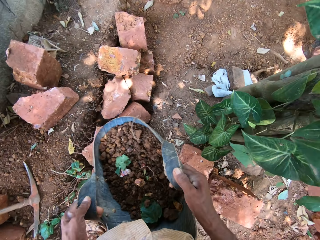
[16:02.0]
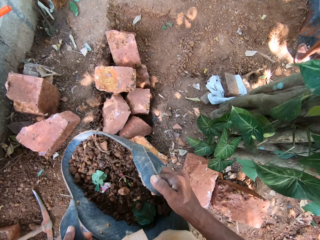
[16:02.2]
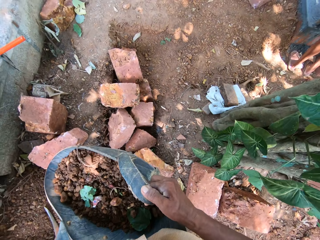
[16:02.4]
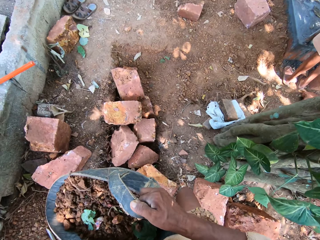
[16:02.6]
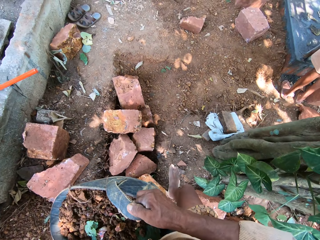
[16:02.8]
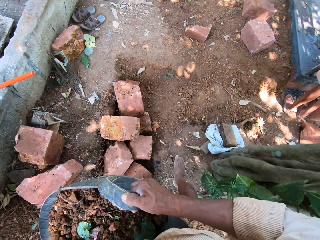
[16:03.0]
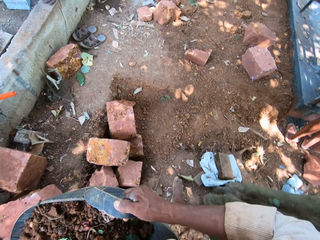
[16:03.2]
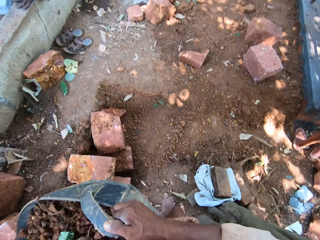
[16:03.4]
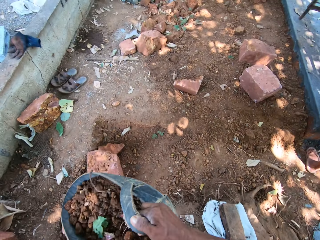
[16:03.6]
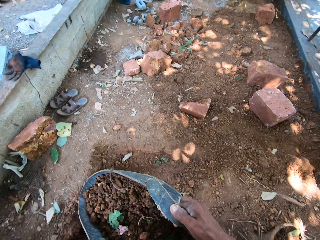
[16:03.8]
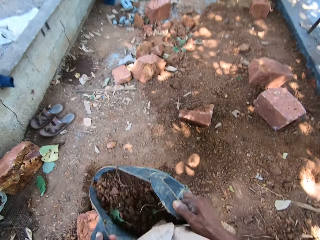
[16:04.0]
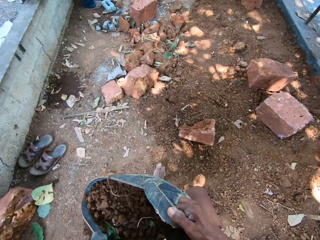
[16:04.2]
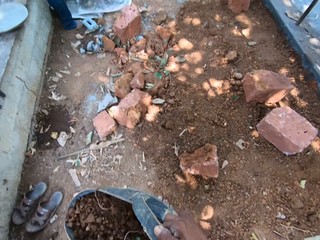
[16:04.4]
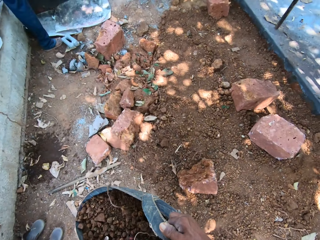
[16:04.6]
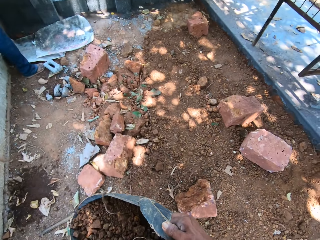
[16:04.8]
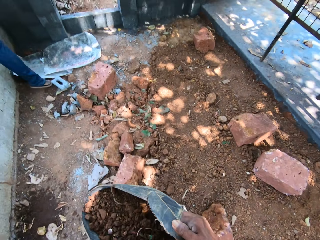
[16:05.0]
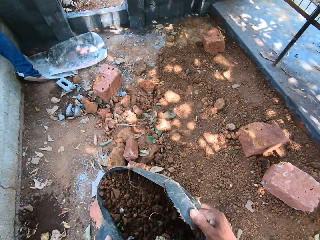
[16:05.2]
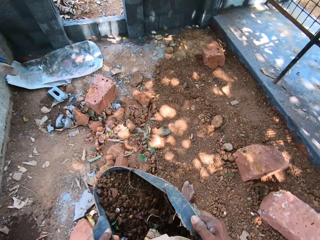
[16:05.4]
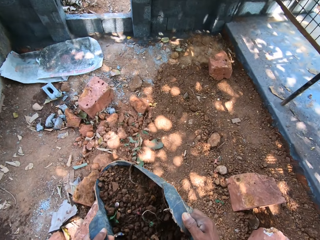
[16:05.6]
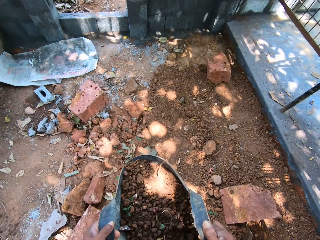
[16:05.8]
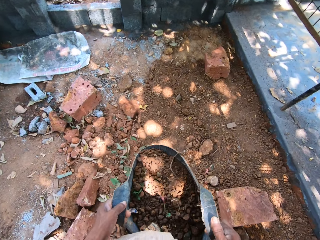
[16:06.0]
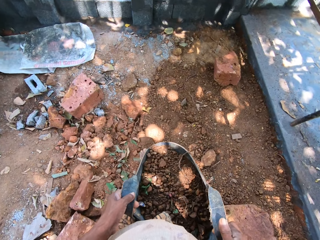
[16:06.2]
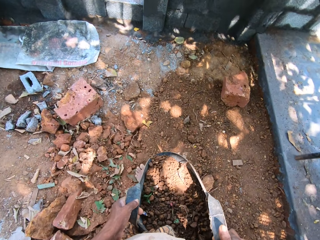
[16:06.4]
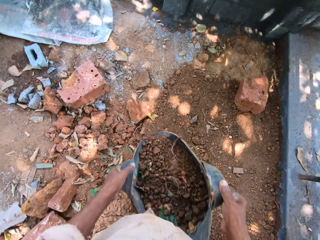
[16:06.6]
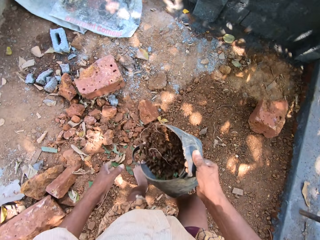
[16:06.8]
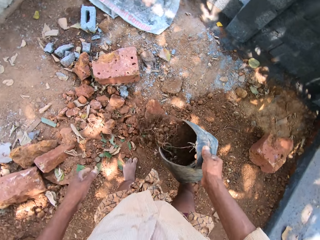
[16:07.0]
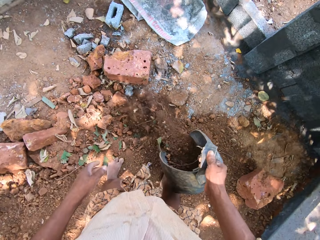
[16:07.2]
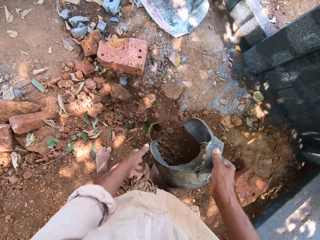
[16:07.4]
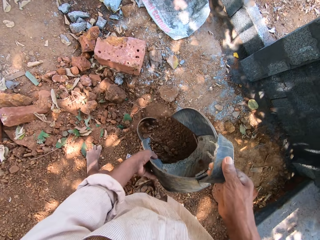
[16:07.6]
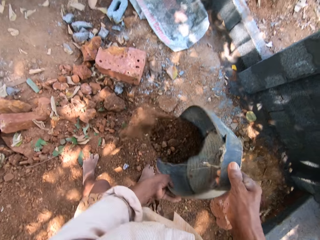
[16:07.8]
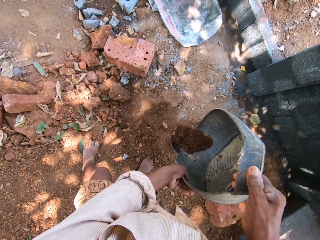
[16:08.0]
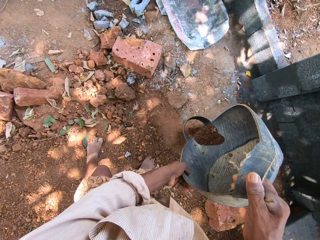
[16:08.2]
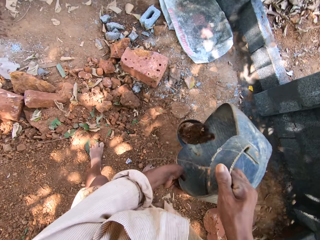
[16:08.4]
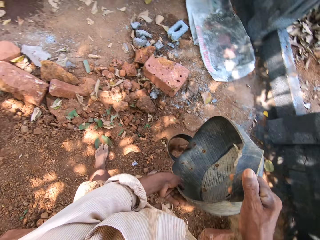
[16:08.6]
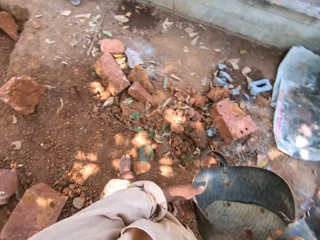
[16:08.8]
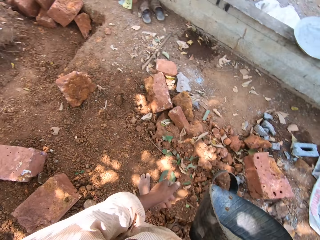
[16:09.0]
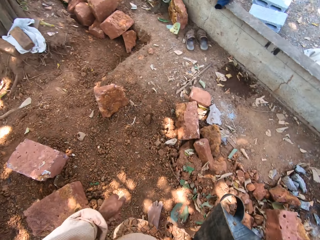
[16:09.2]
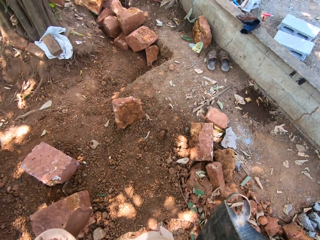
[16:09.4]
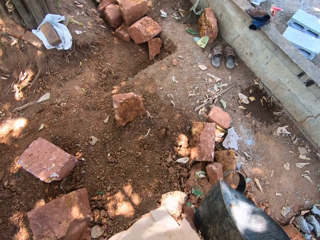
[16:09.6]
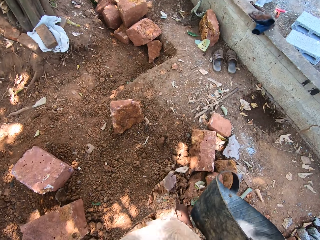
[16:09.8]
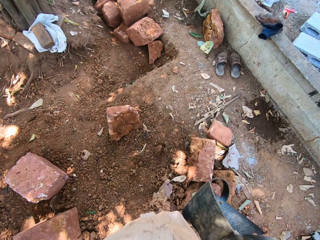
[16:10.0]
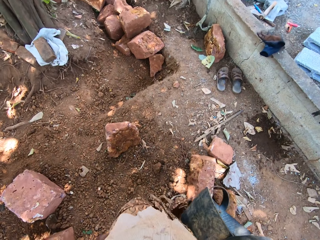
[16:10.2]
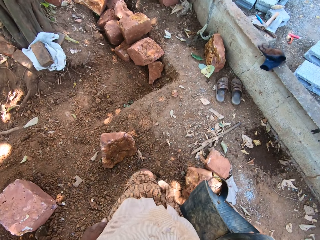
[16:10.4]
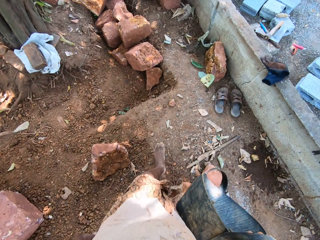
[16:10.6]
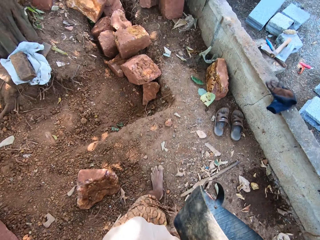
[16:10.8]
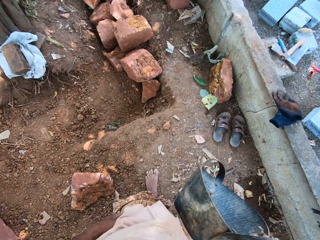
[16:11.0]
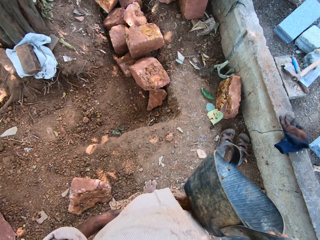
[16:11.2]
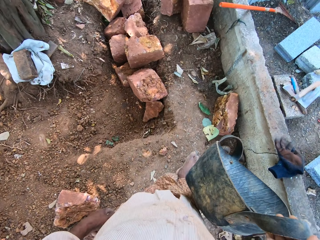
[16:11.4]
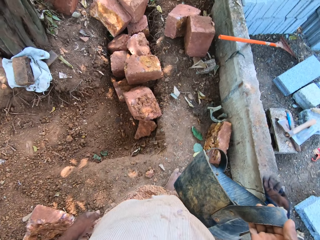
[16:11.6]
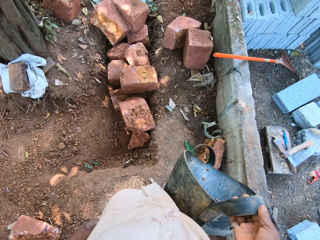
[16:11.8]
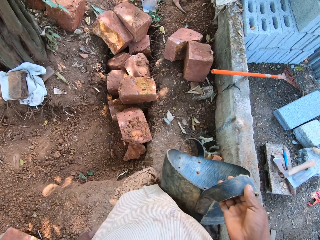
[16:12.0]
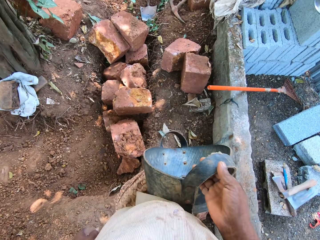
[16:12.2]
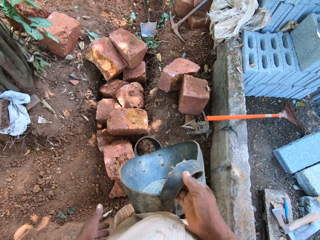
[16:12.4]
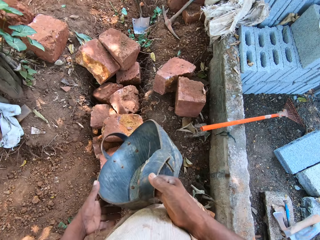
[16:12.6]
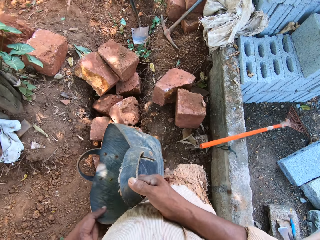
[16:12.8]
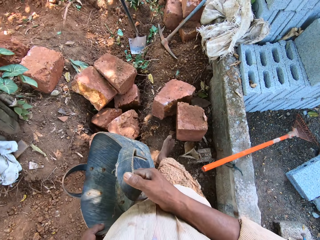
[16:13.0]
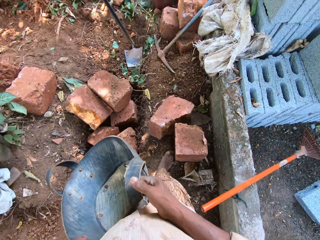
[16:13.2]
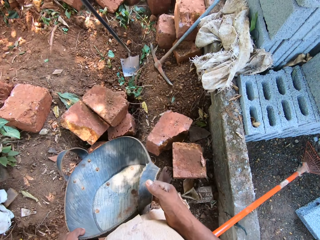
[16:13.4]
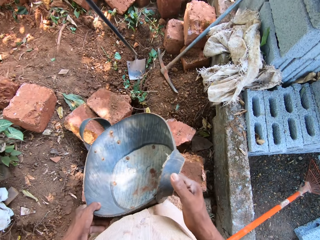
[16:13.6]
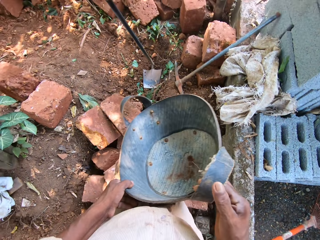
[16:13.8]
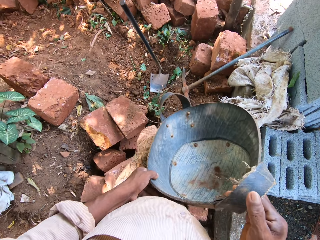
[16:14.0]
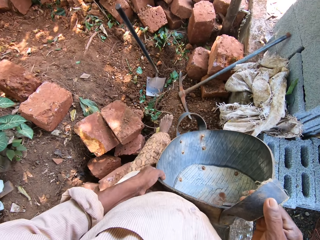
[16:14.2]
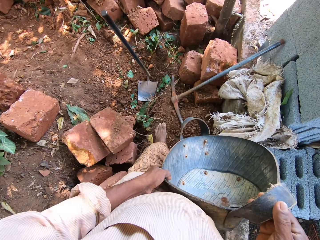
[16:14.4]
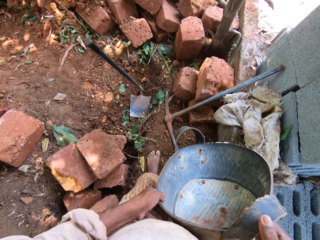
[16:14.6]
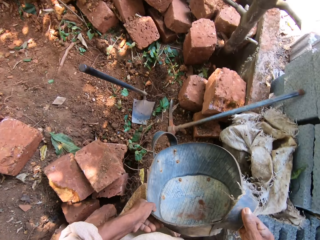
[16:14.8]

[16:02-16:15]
The camera wearer walks away from the hoe on the construction ground. He pours the sand in the container on the ground with his right hand. He pours the sand in the container on the ground with both hands. He walks towards the hoe on the construction ground. He holds the container with both hands.

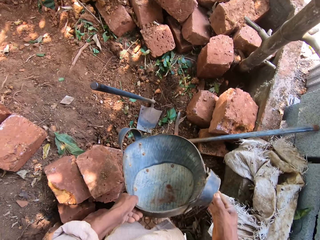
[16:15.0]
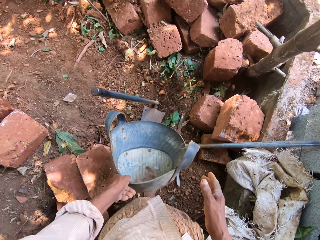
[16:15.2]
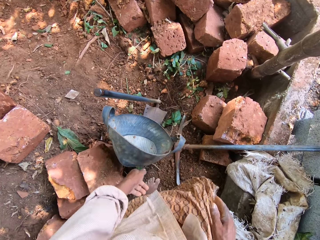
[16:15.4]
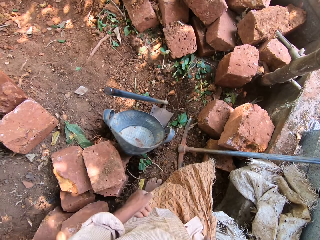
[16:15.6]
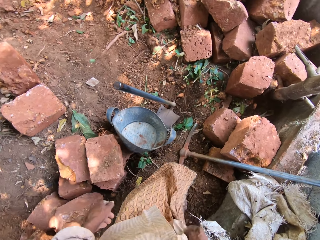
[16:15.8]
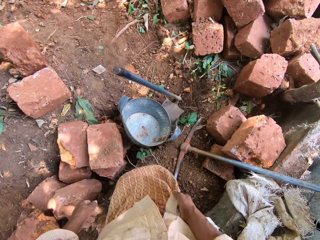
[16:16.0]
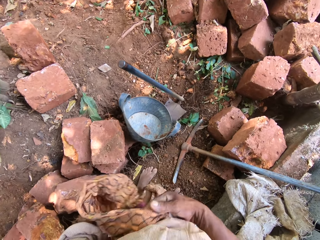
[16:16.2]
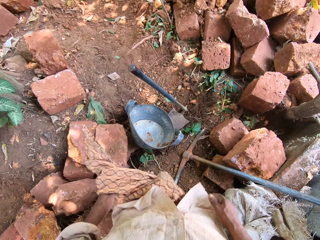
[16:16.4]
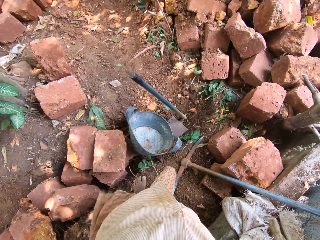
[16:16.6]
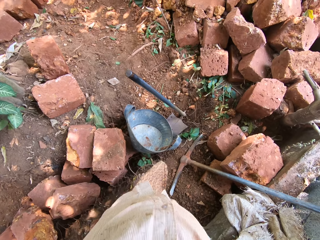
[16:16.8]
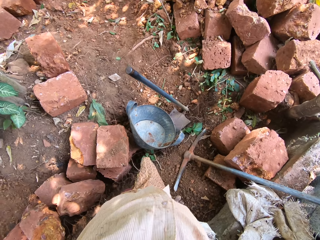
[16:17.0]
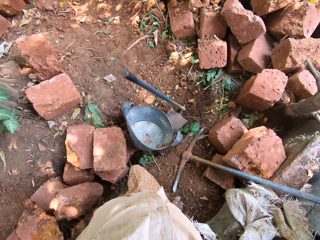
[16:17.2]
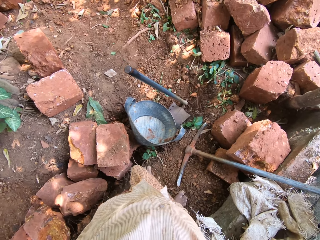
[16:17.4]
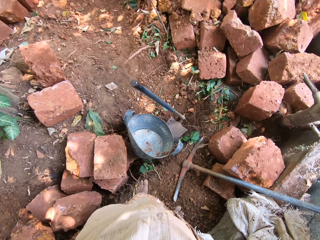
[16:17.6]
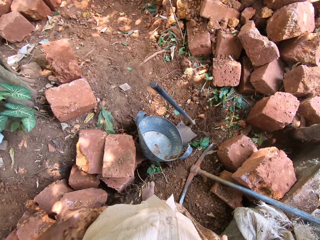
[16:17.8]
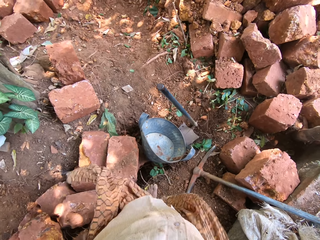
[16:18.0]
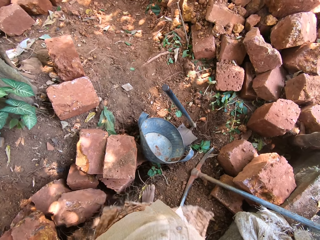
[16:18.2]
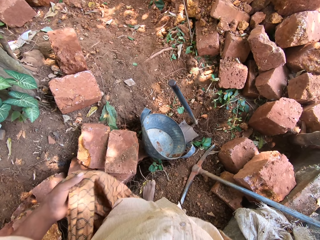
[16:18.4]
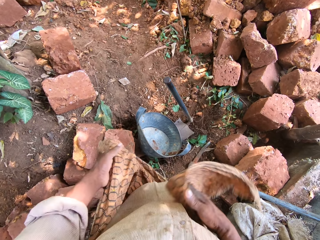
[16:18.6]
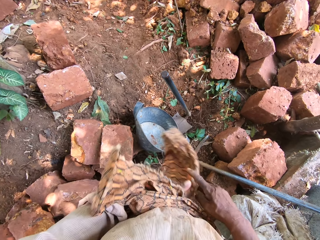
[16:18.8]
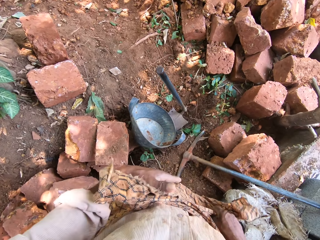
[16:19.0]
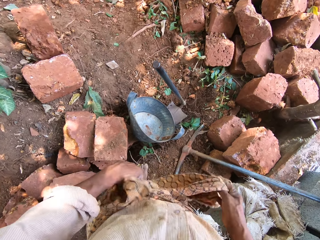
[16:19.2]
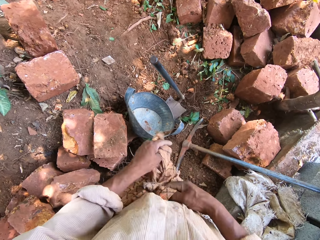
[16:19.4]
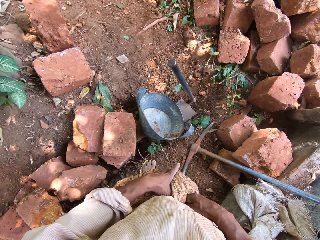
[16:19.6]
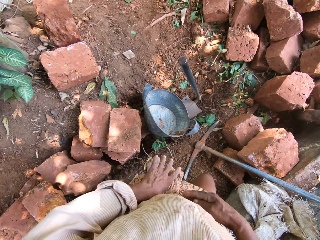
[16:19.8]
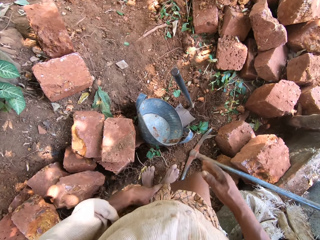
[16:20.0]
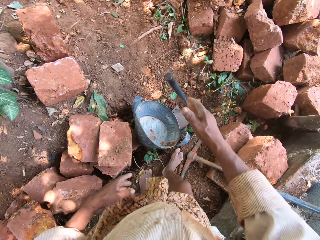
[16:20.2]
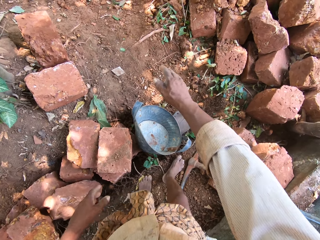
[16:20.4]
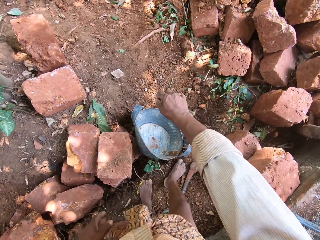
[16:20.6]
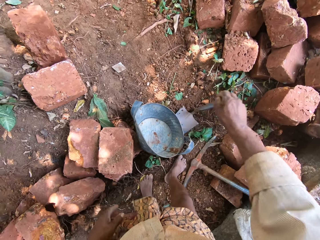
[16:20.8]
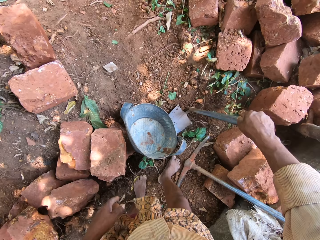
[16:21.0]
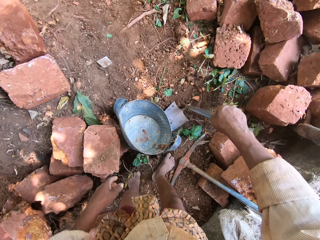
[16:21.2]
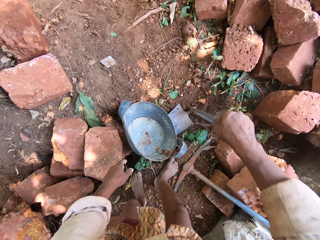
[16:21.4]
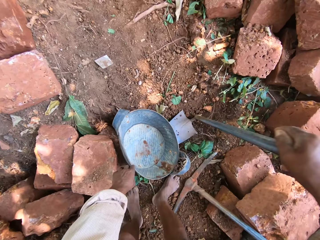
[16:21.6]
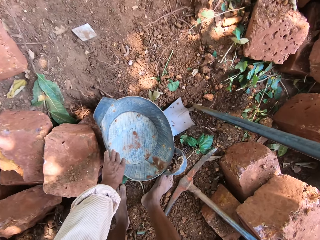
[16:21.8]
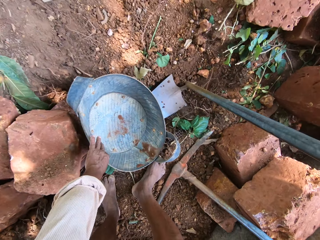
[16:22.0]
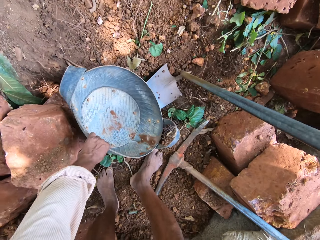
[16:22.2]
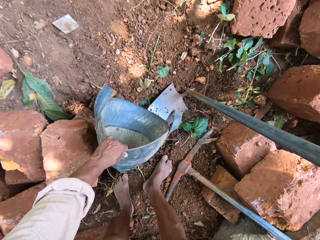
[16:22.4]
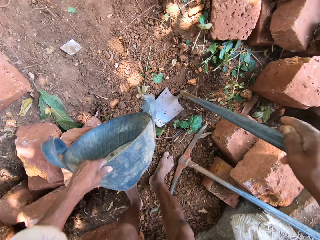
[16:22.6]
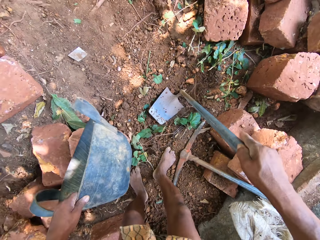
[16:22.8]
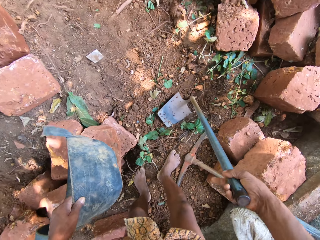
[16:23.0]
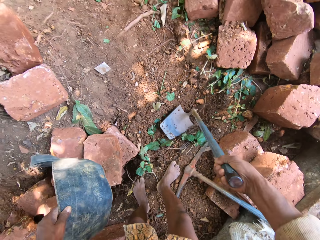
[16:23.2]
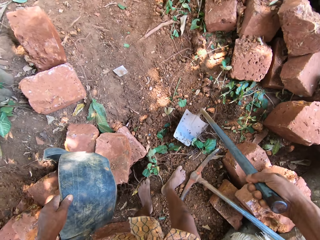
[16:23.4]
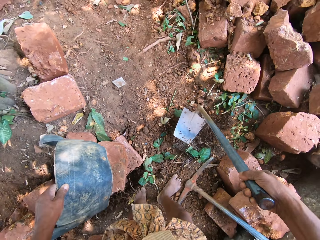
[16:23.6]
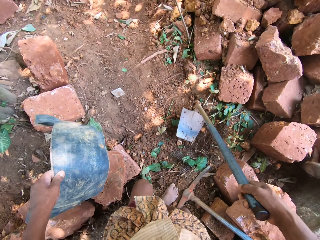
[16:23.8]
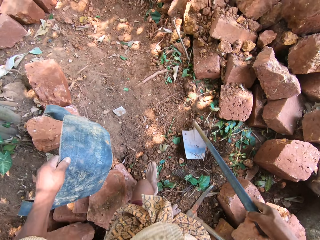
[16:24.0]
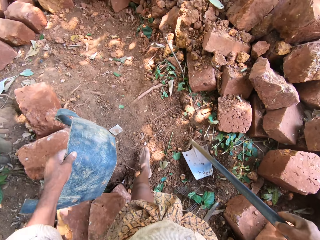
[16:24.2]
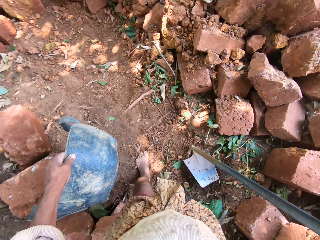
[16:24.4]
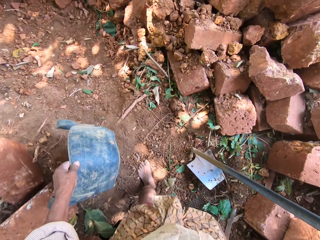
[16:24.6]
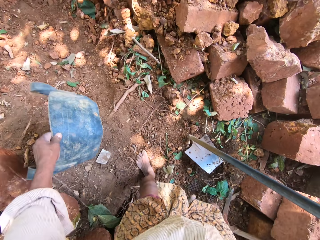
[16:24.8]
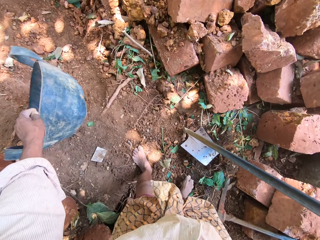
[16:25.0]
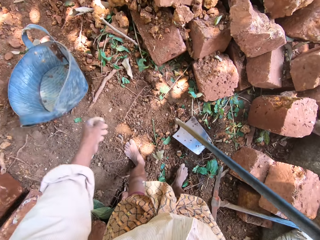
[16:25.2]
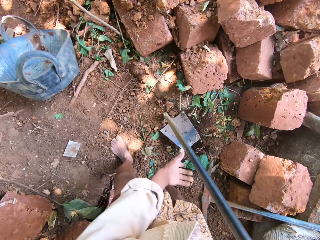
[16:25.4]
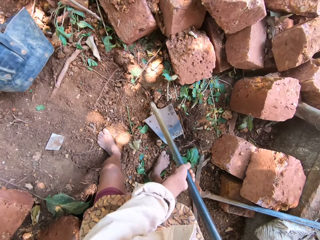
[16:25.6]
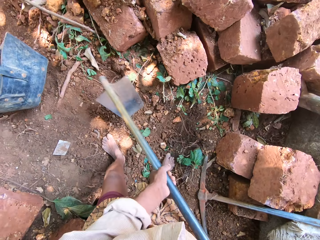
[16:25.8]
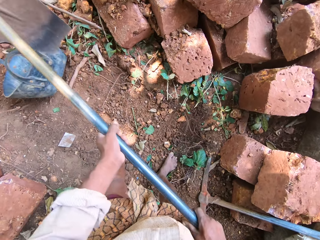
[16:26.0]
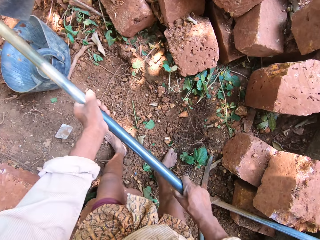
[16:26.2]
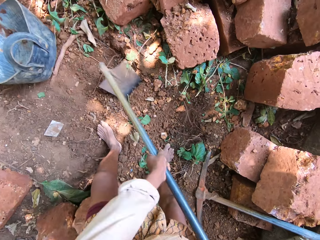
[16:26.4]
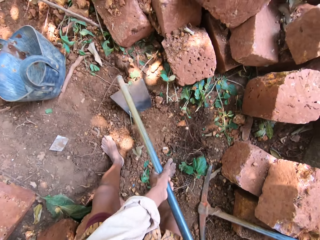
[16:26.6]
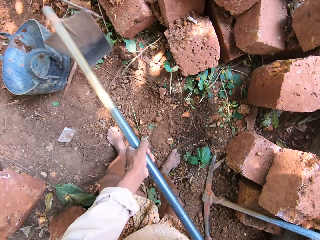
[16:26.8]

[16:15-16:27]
The camera wearer drops the container on the ground with his left hand. He adjusts his wrapper with both hands. He holds the hoe on the ground with his right hand. He picks up the container on the ground with his left hand. He picks up the hoe on the ground with his right hand. He drops the hoe on the ground with his right hand. He walks on the construction ground. He drops the container on the ground with his left hand. He holds the hoe with both hands. He digs the ground with the hoe.
